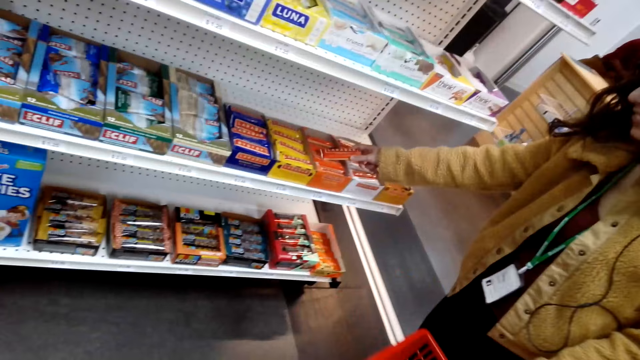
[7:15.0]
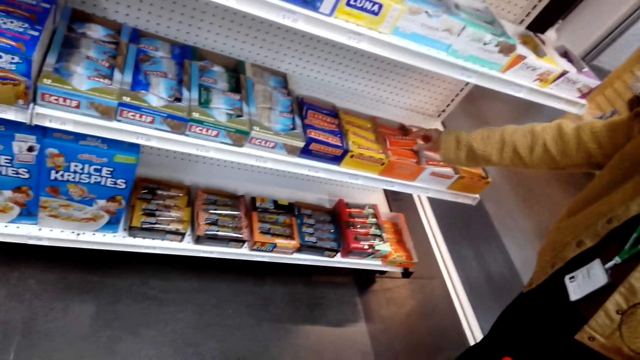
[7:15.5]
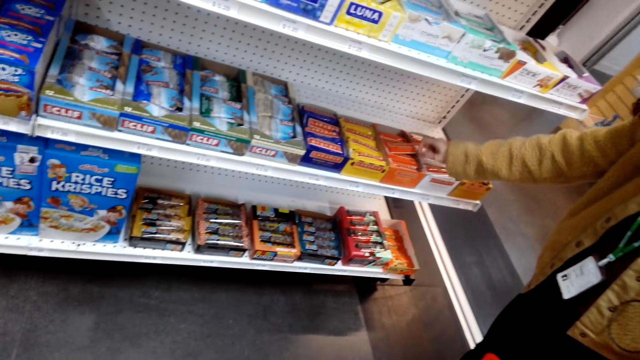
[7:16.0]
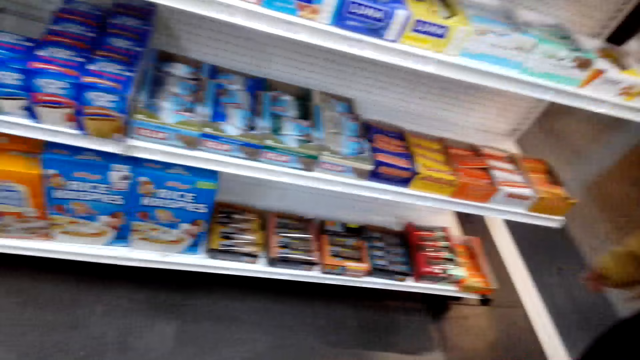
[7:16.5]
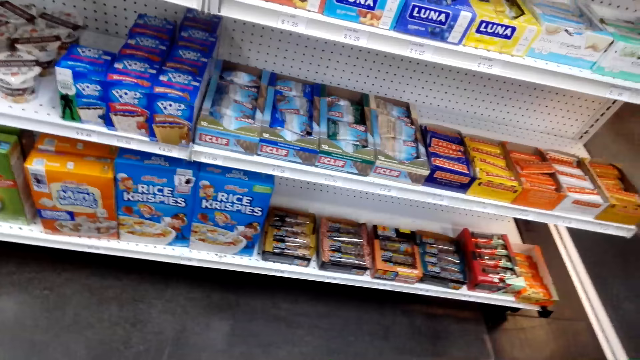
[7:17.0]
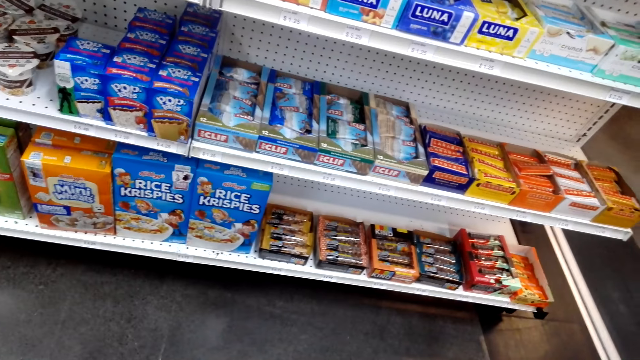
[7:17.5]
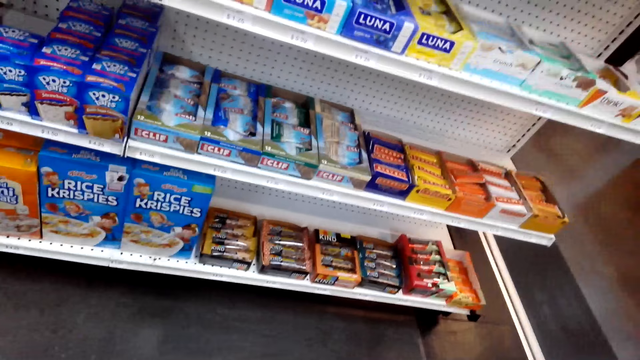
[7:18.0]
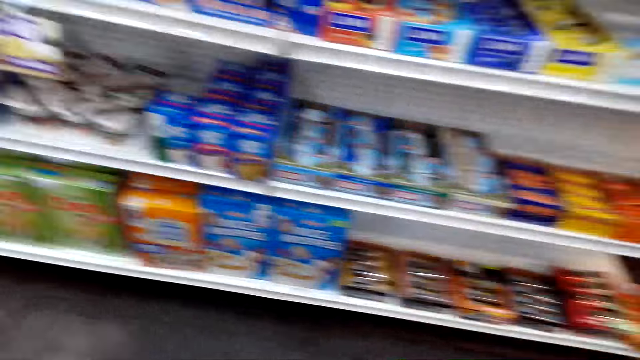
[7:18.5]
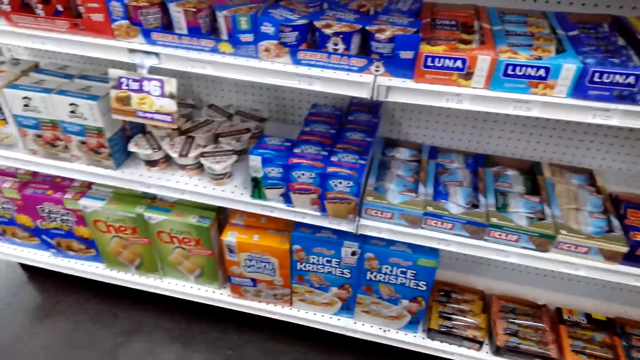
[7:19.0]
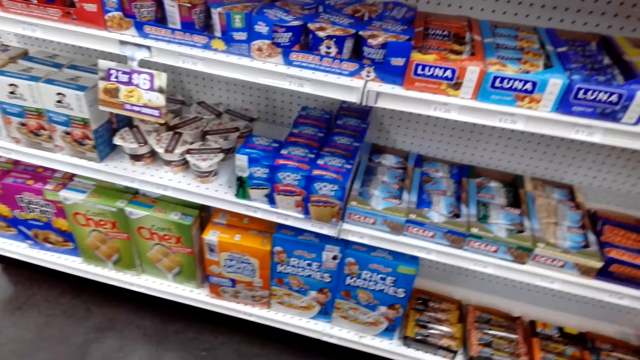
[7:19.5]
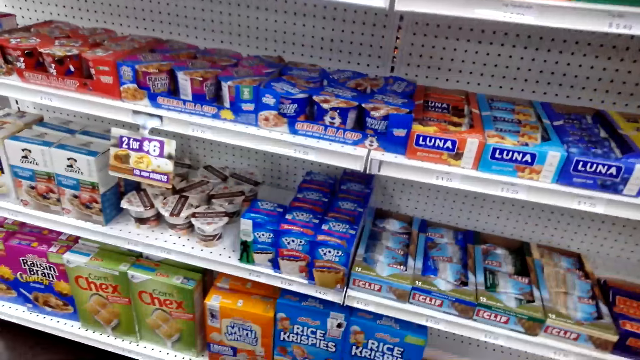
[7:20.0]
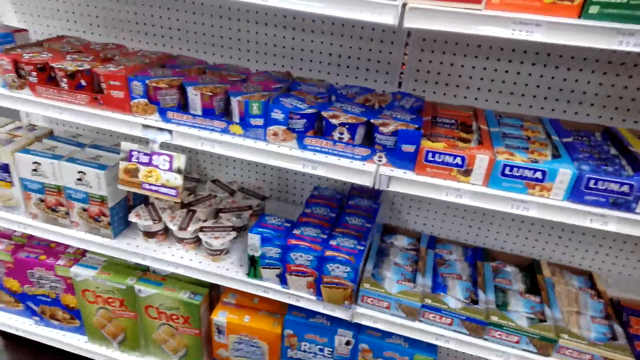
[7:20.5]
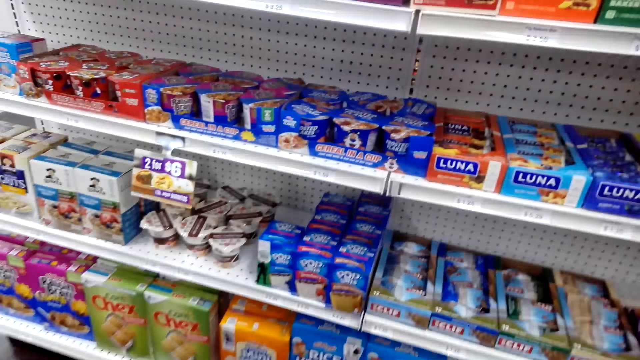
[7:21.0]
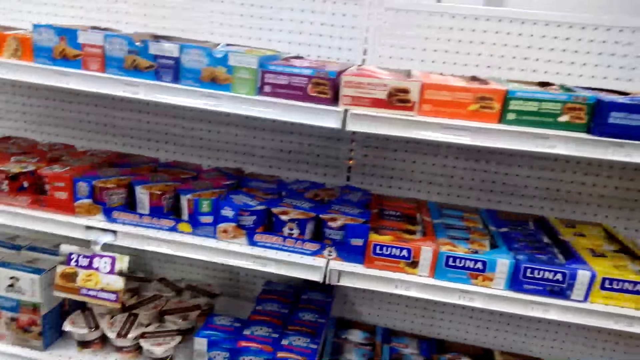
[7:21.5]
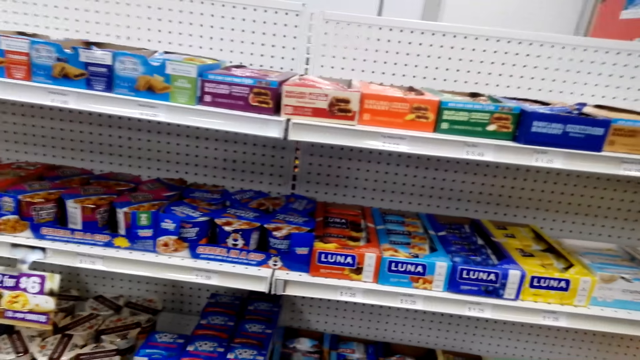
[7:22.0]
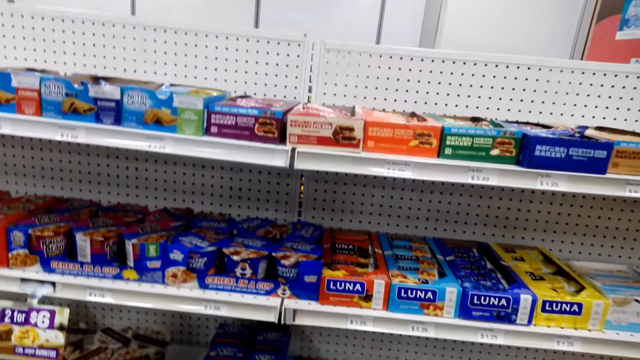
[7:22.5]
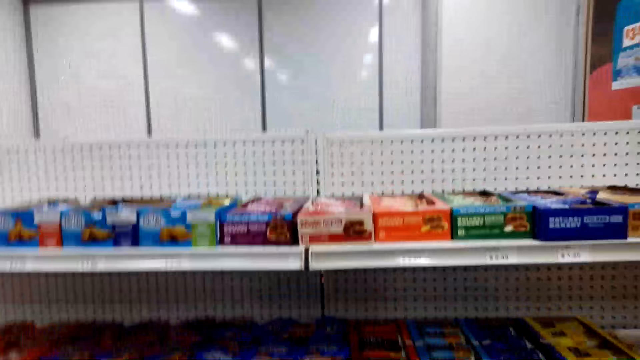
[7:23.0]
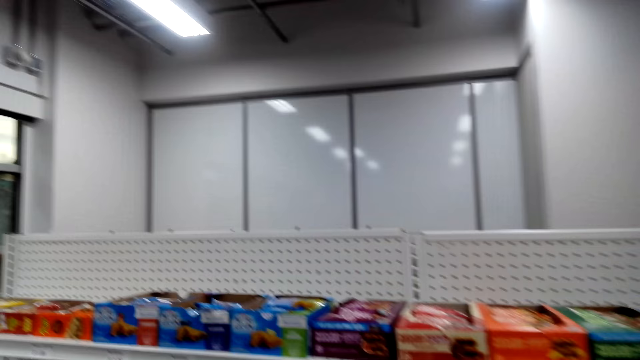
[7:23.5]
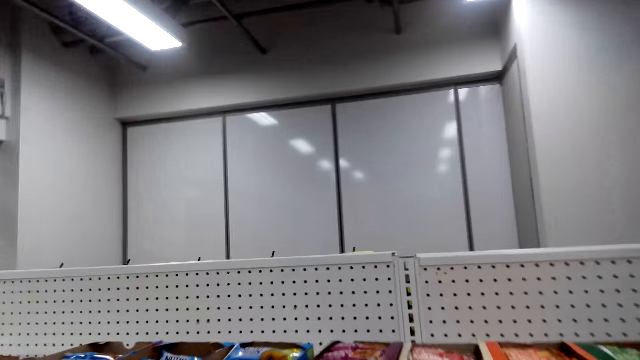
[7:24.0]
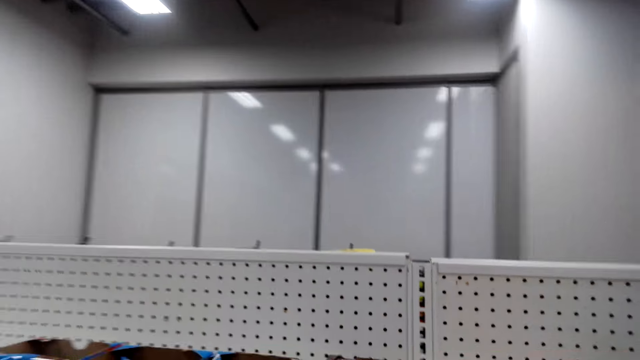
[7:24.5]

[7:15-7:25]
The lady returns the item on the shelf. The camera wearer looks around the shelf.

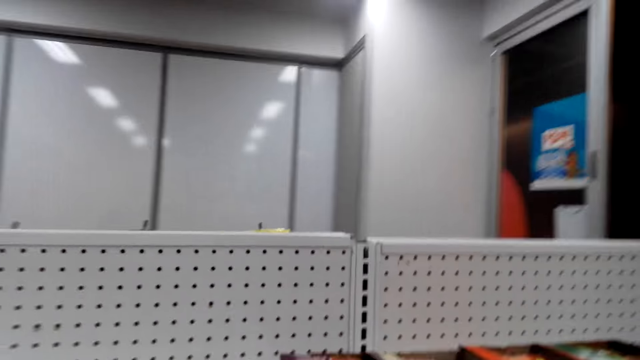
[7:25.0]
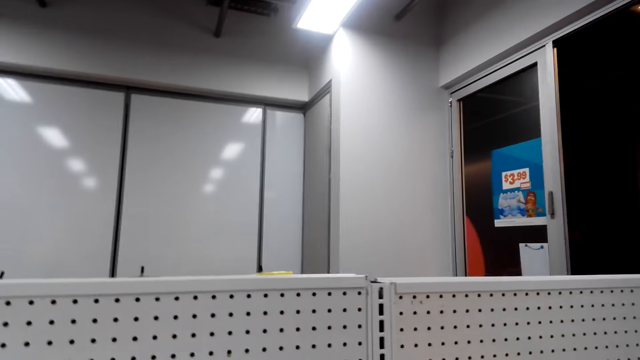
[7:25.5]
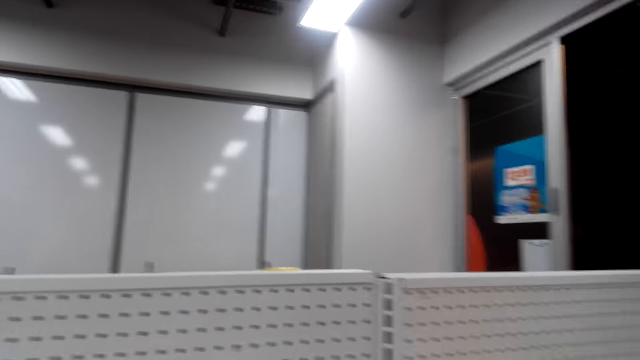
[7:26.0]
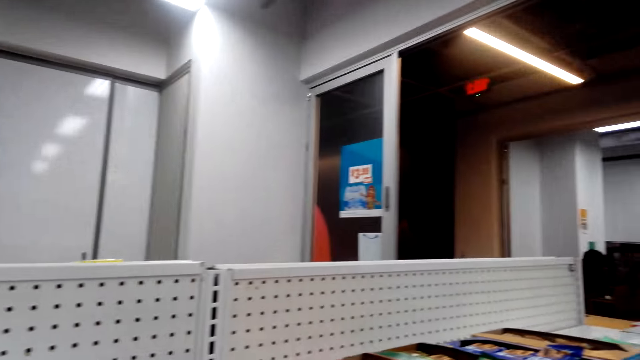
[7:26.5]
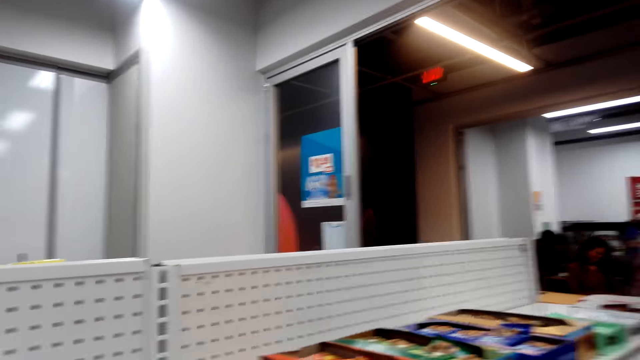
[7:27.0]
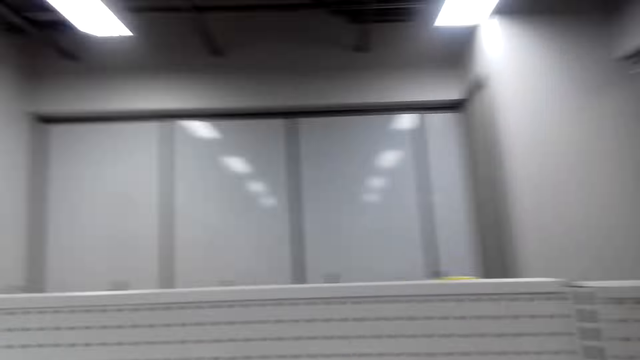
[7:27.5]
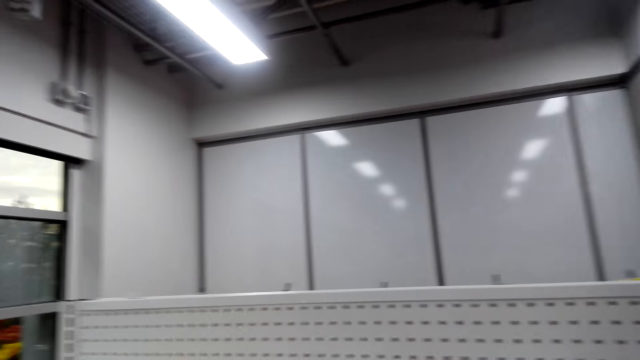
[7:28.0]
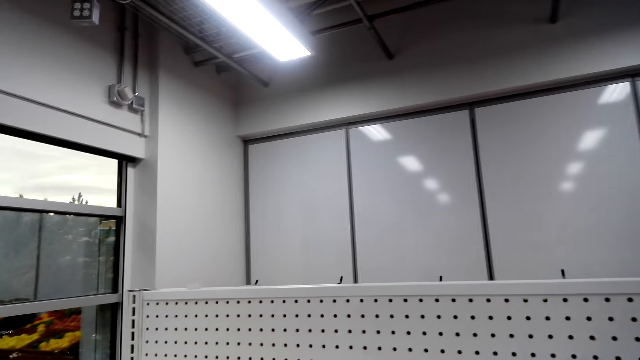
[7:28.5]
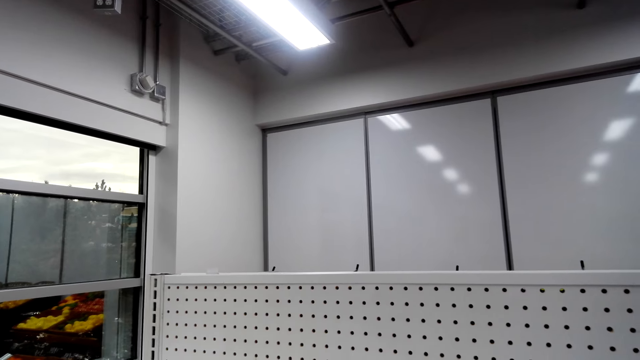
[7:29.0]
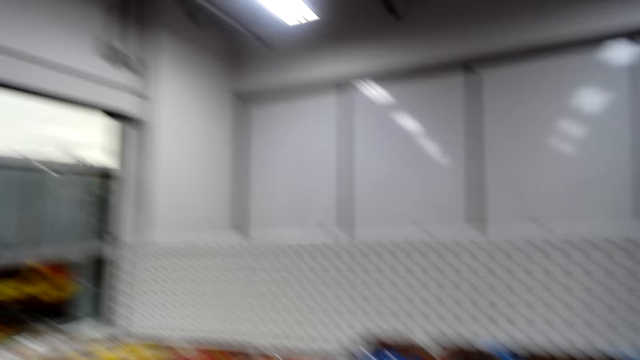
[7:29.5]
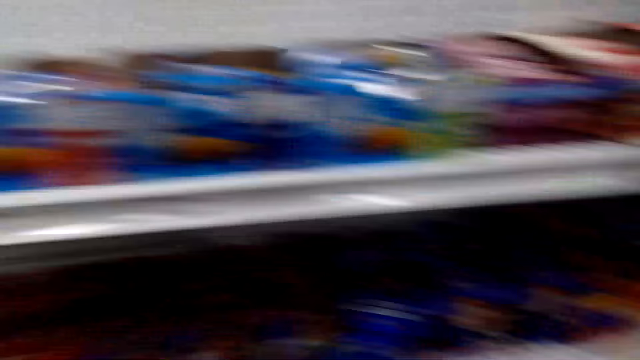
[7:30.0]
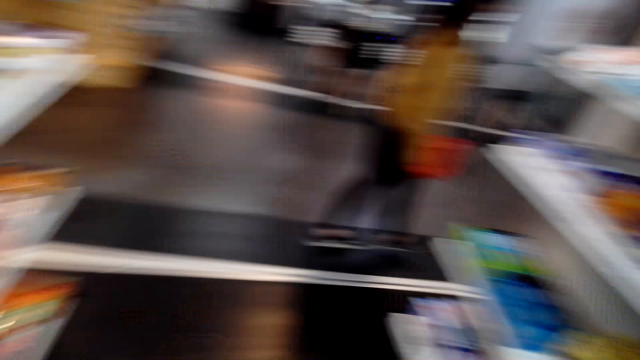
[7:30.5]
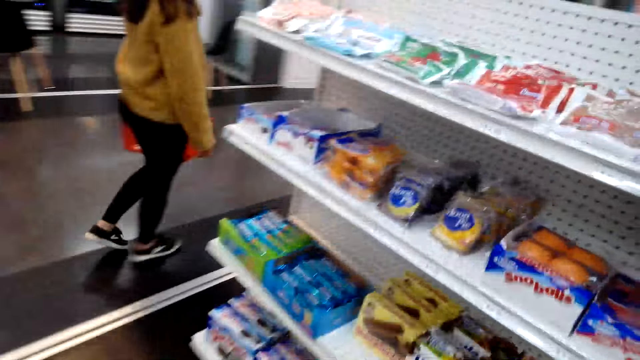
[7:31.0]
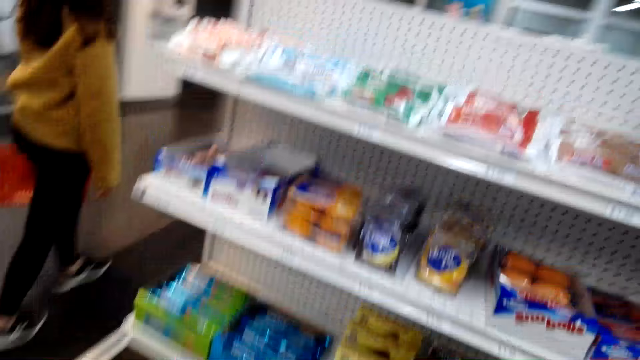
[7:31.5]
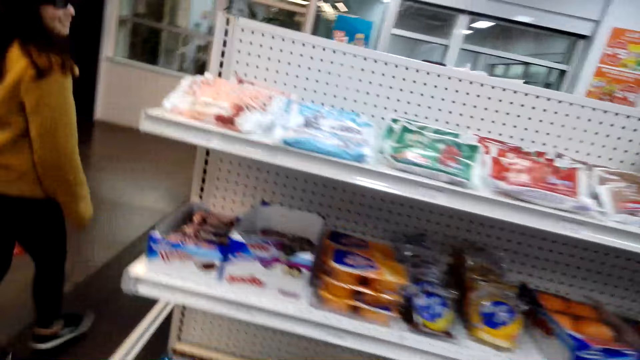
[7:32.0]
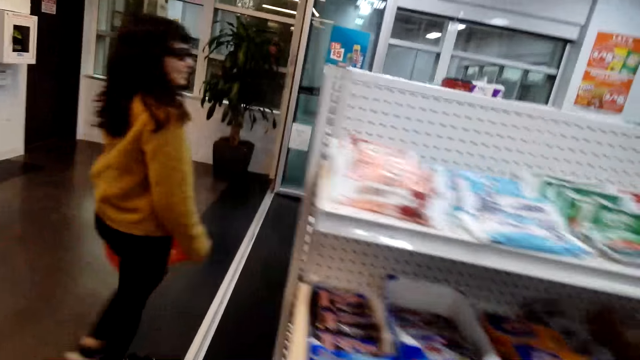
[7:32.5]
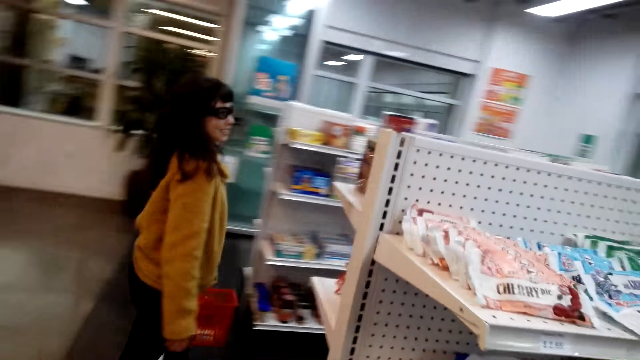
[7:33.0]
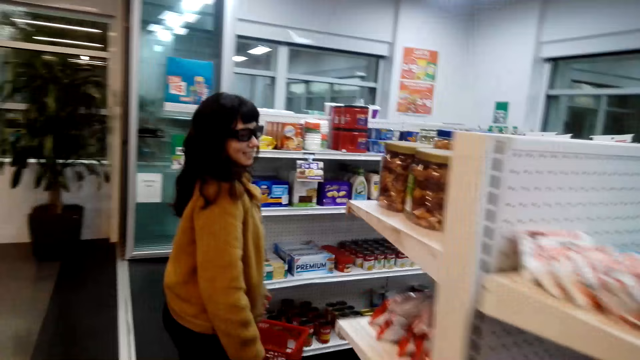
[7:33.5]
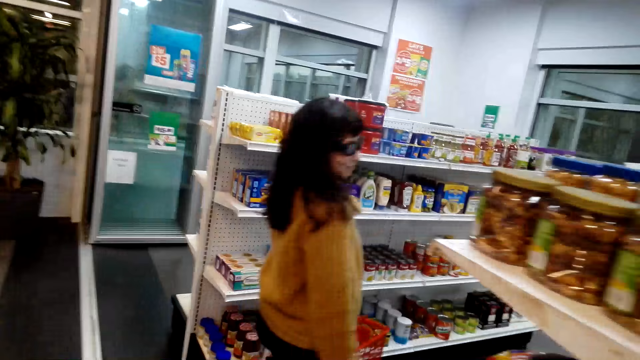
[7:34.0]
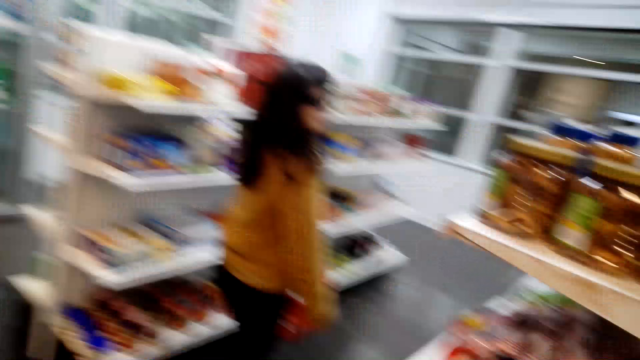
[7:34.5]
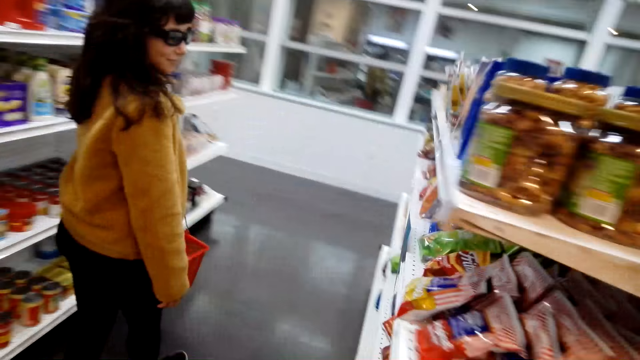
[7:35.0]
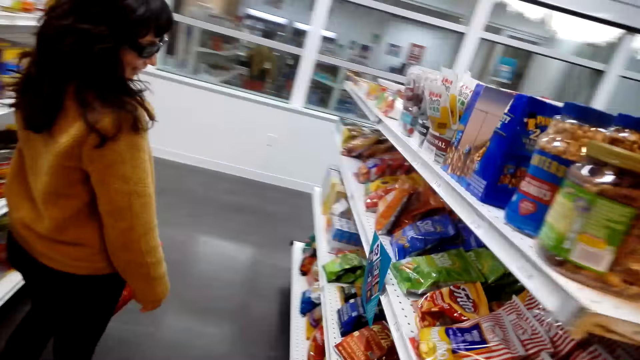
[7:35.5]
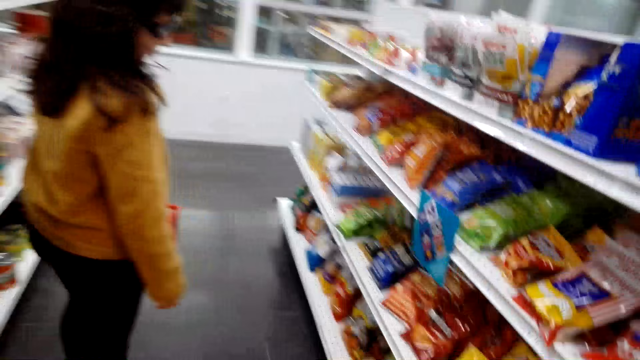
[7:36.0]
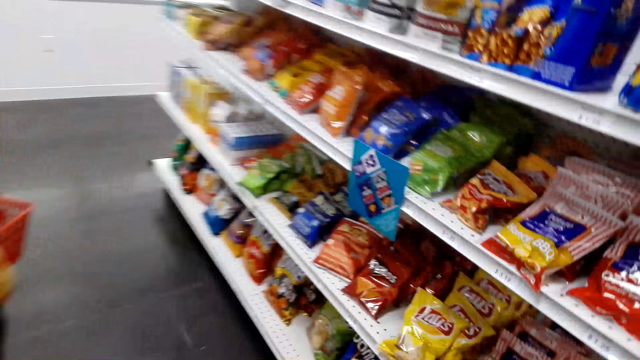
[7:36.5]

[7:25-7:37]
The camera wearer talks to the lady. They walk around the store, behind the lady.
